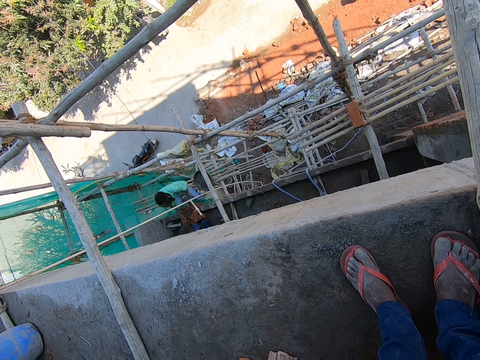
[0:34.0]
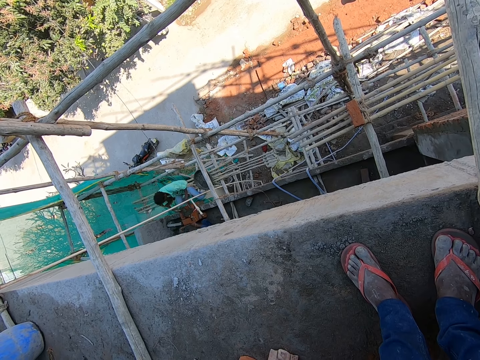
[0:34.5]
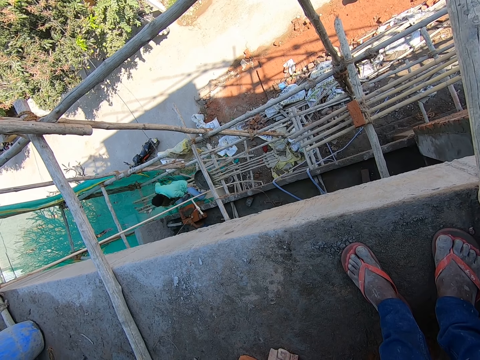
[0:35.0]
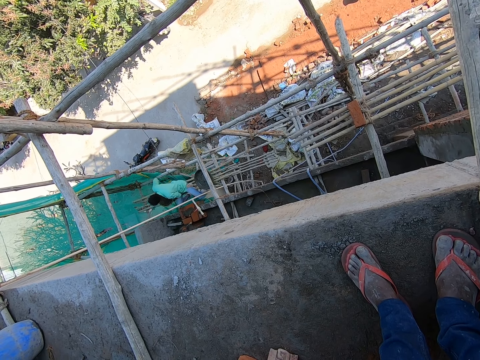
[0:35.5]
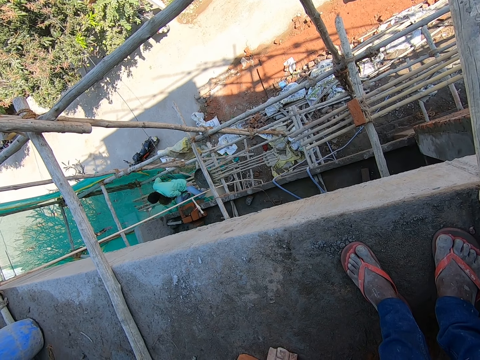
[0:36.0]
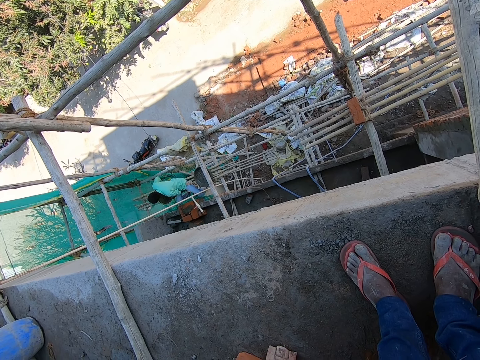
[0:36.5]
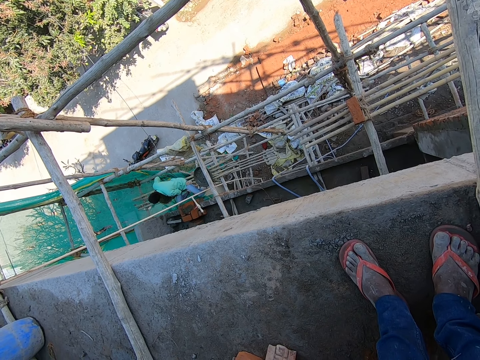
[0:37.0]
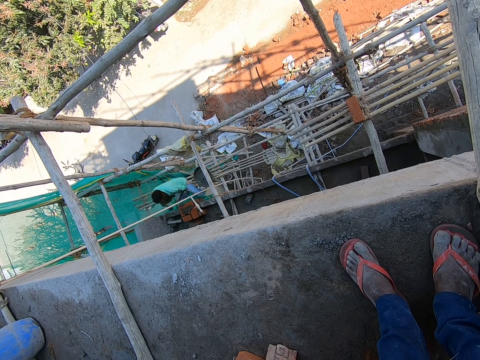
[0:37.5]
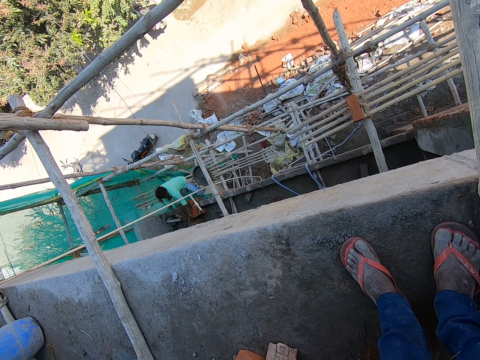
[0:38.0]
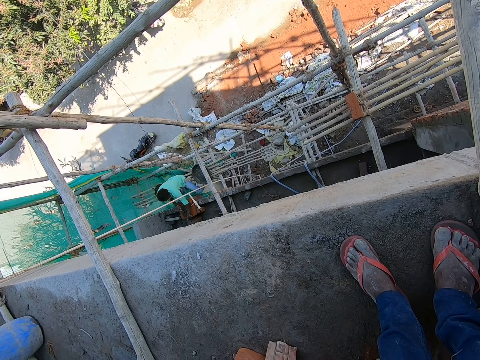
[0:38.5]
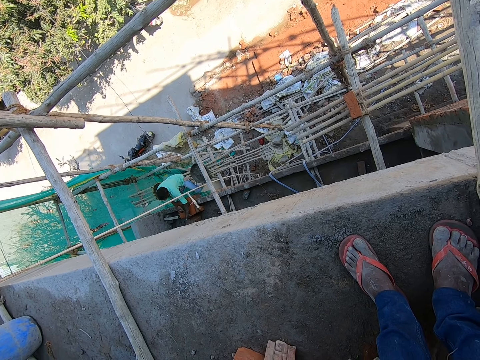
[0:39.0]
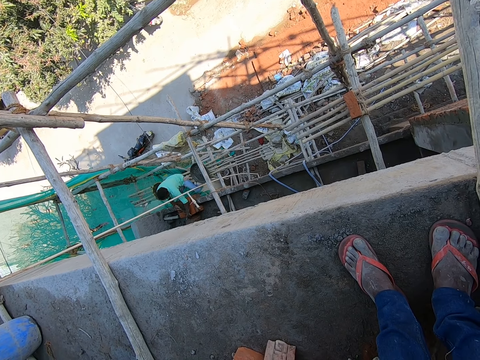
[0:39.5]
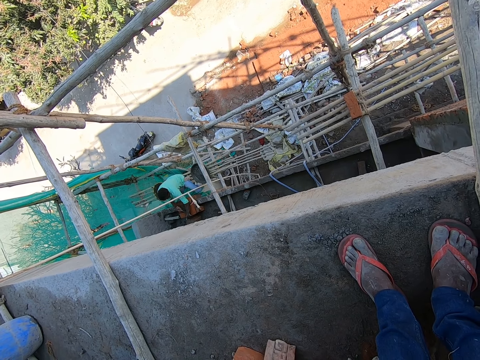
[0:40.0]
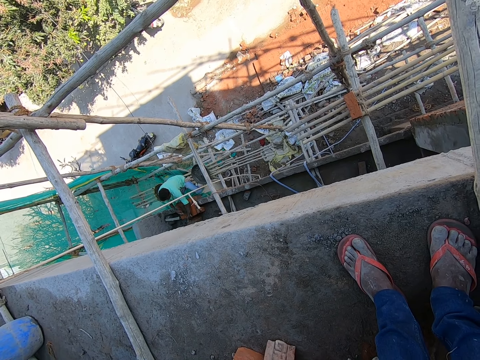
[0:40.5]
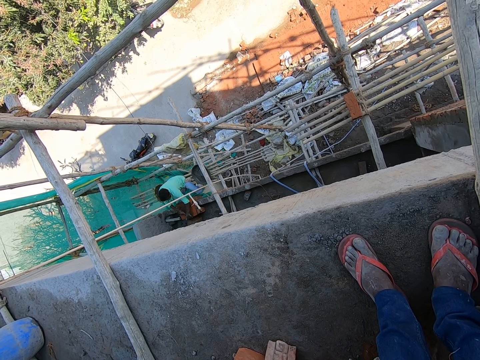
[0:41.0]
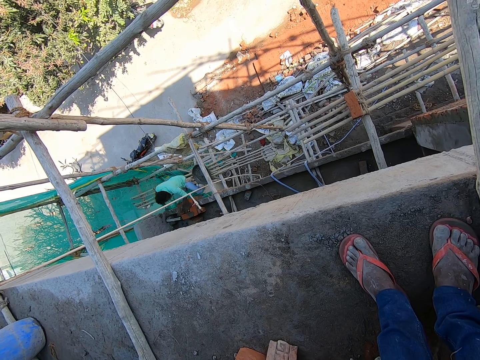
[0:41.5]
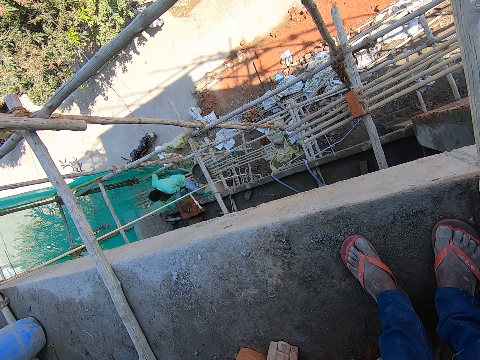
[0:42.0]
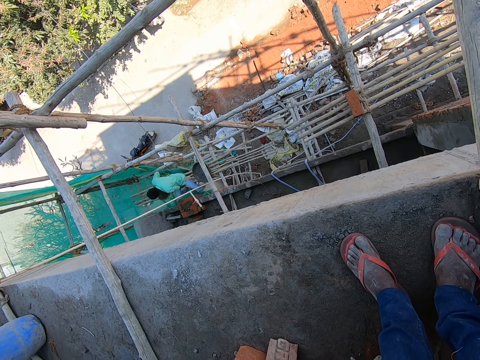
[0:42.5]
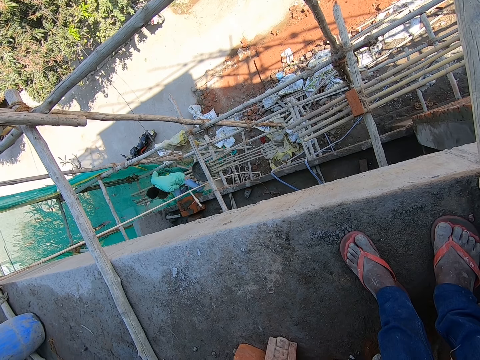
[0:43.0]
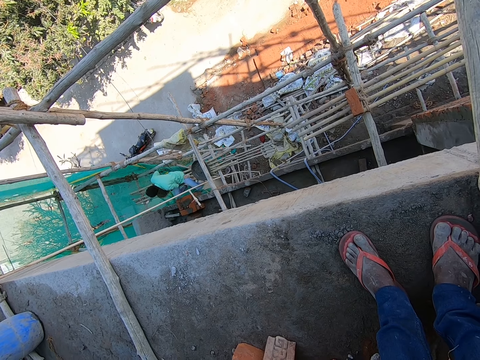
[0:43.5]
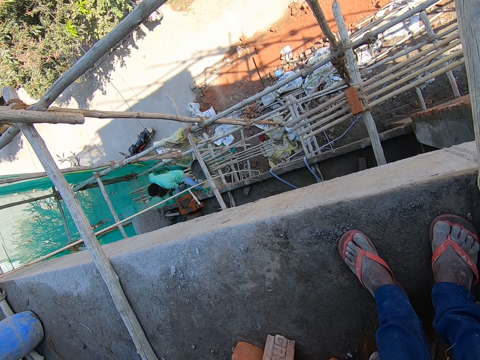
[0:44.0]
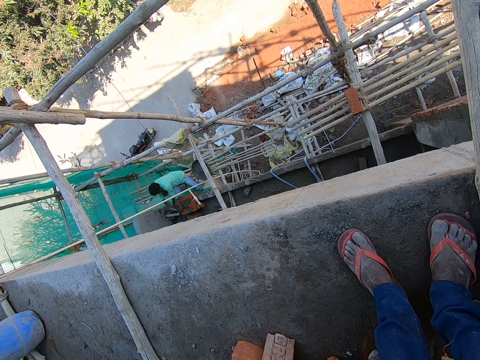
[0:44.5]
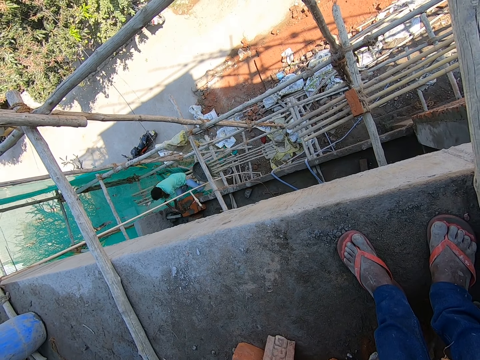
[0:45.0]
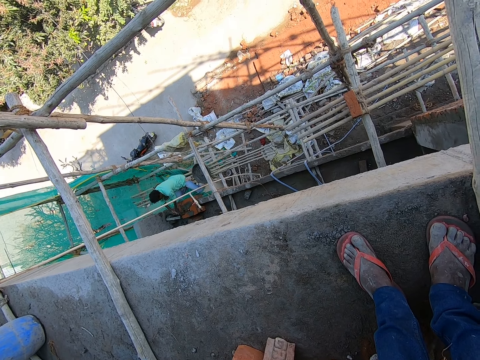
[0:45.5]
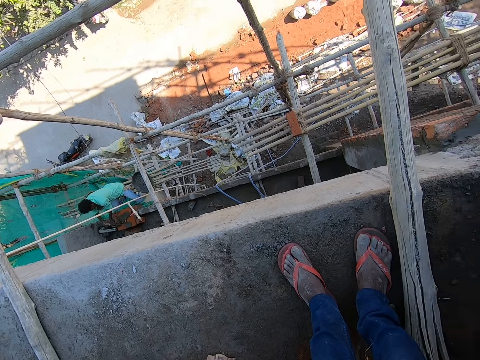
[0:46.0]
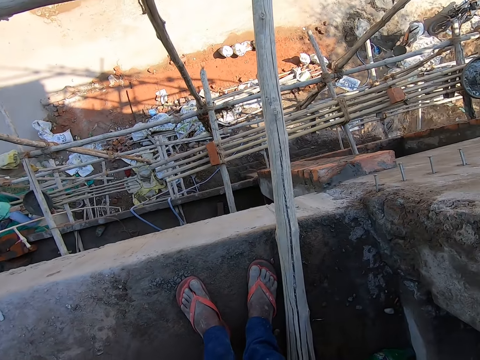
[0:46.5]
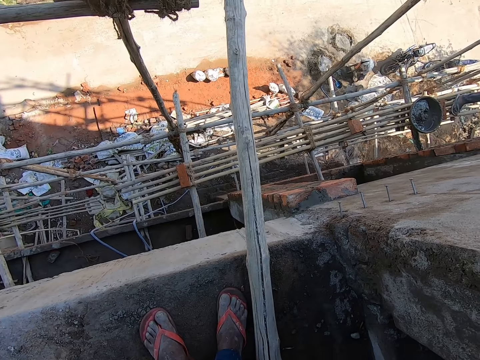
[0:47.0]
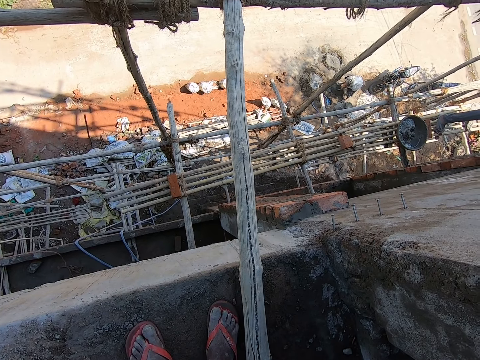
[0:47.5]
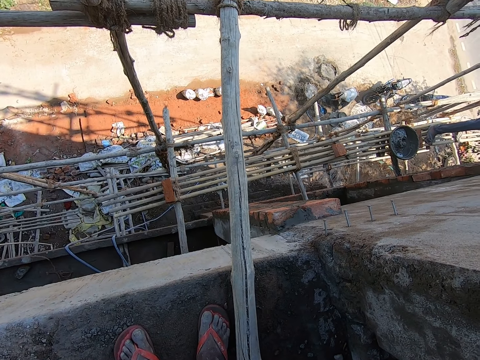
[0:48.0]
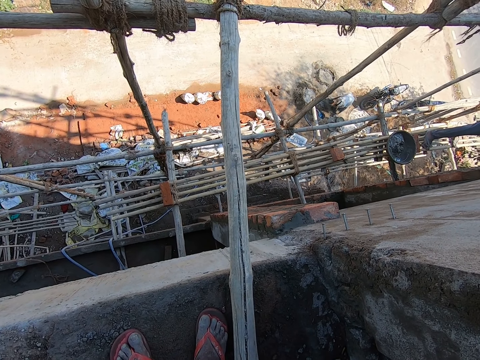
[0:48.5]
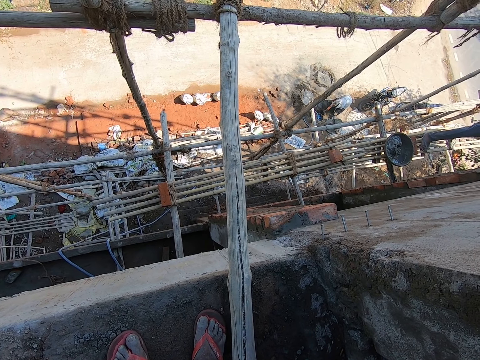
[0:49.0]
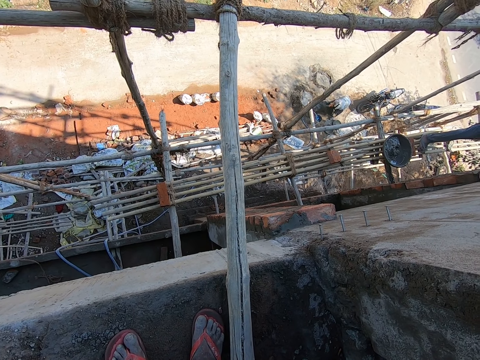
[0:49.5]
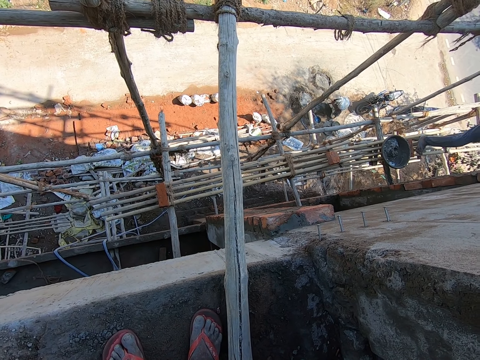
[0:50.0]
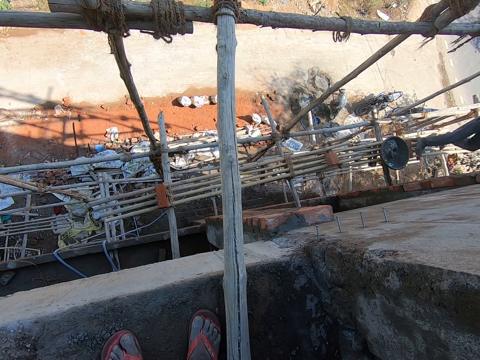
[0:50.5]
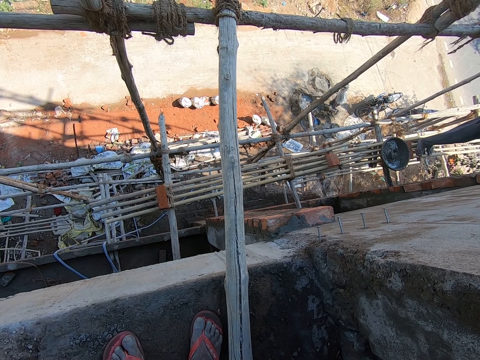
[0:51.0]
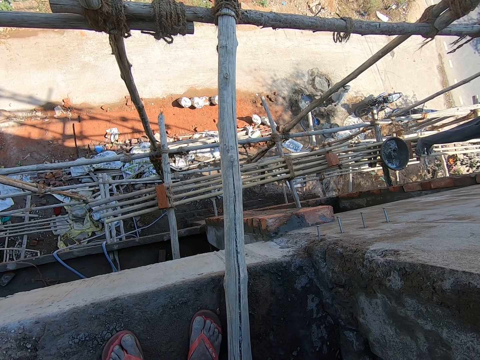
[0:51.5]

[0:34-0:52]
The man takes a plumb bob from the bricks with his hands. The camera wearer is looking at a person. The other man takes some cement from the head pan with the hand trowel in his right hand. He pours the cement on the bricks with the hand trowel in his right hand. He takes some cement from the head pan with the hand trowel in his right hand. He plasters the bricks with the hand trowel in his right hand. A woman gathers some cement on the floor with a hoe in her hand.

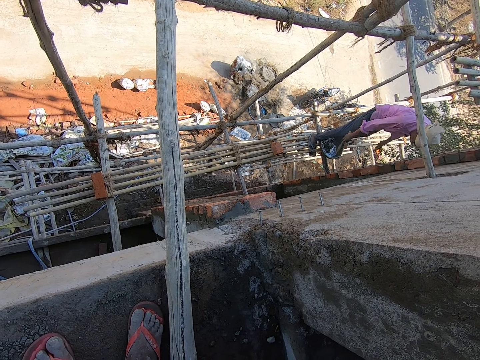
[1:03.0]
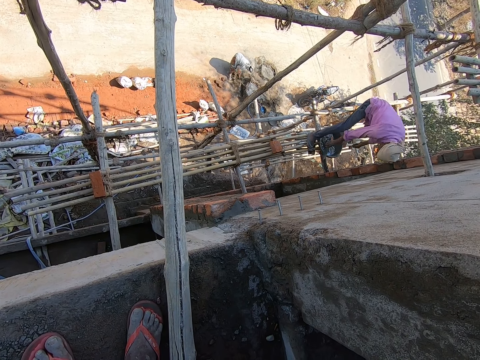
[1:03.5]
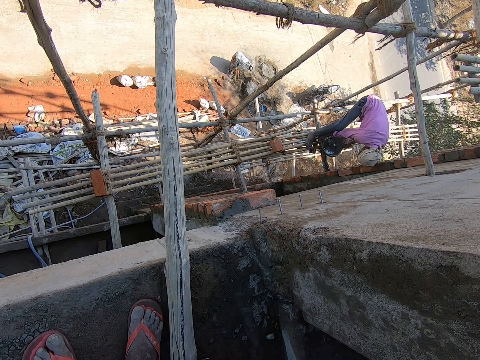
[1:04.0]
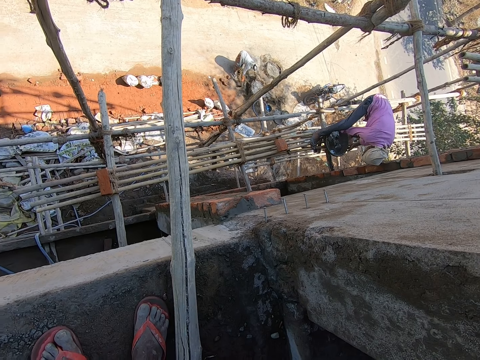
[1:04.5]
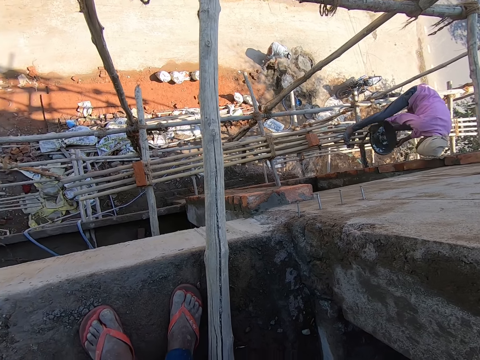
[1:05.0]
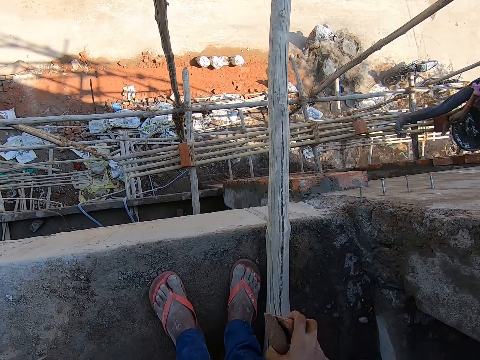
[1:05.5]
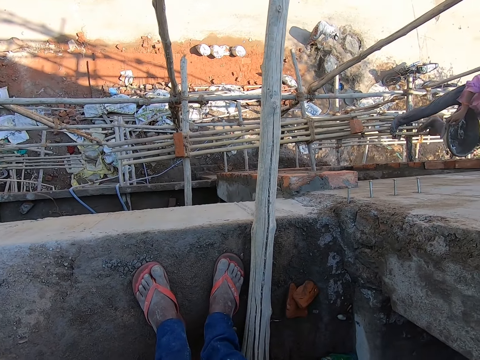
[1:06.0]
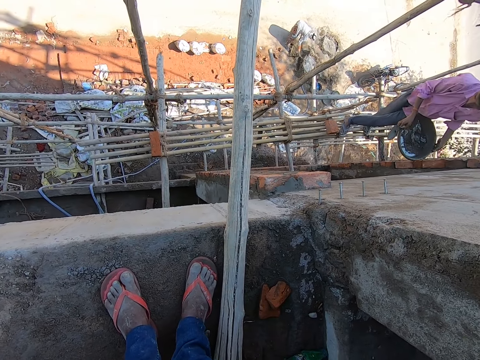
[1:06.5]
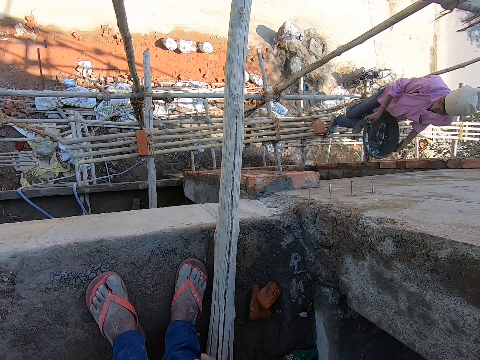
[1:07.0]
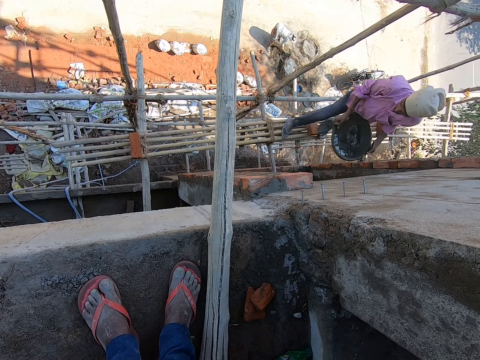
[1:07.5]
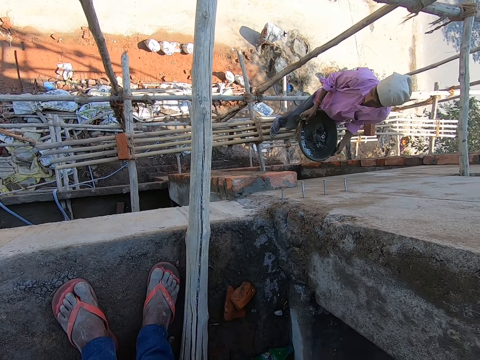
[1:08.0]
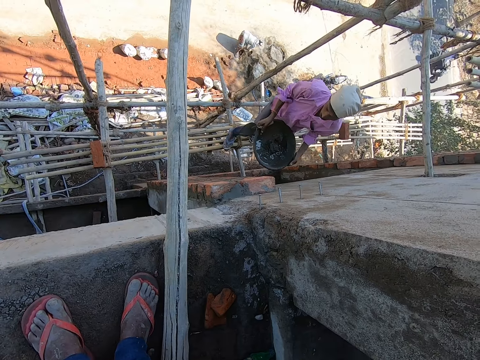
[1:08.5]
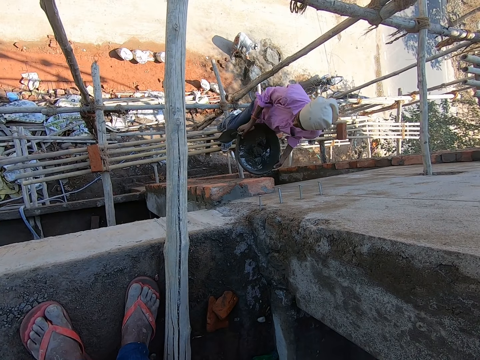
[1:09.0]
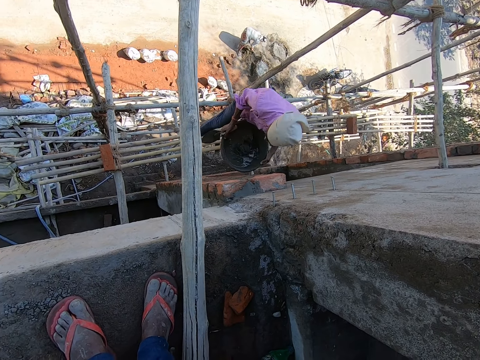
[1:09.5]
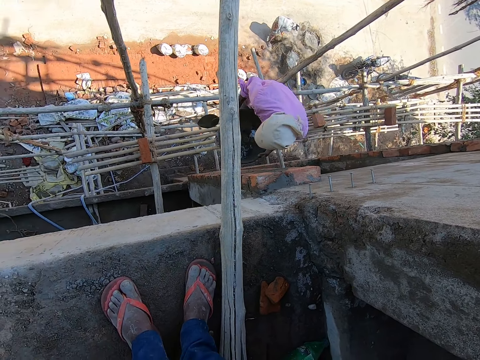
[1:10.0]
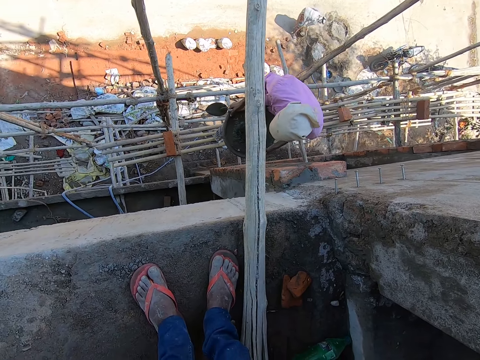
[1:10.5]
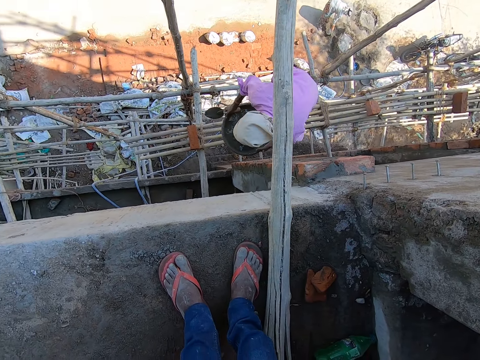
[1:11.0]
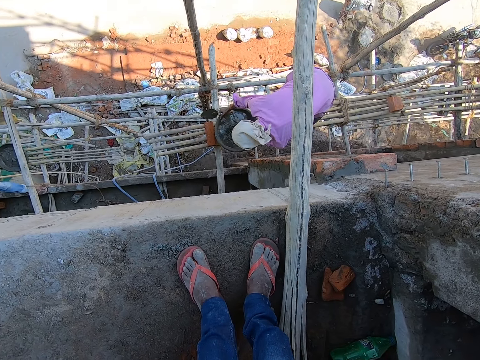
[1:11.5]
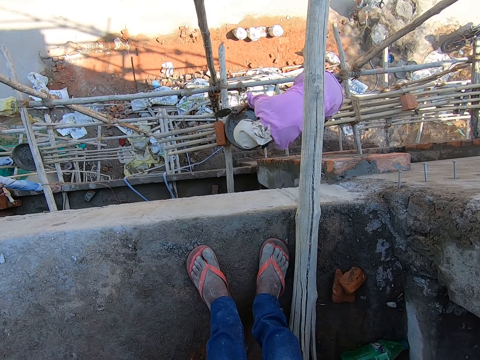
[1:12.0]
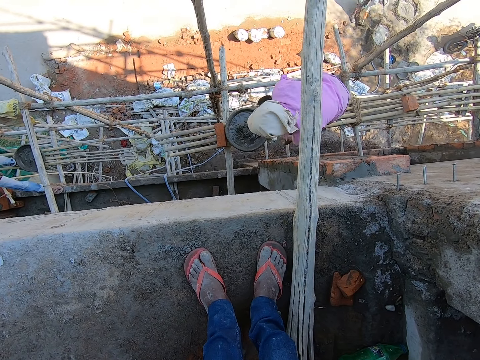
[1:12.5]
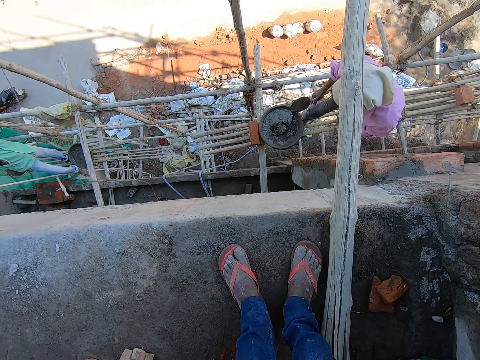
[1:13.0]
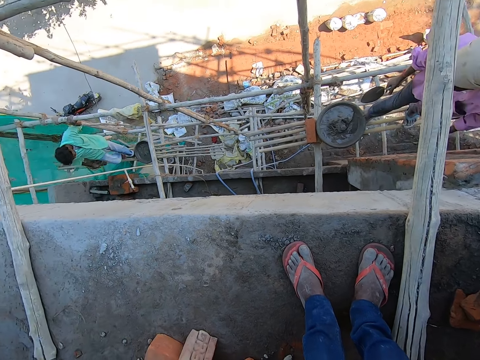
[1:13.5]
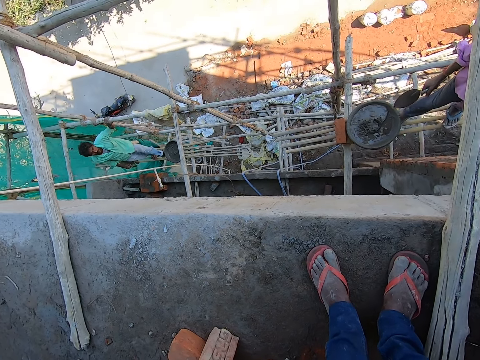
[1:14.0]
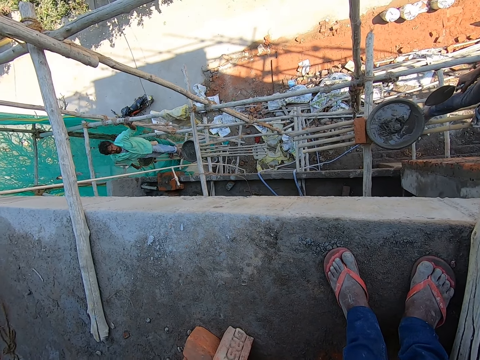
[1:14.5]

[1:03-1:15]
A man carries a head pan from a bamboo lift with both hands. He drops the head pan on the bamboo lift with both hands. The camera wearer is looking at a person. Another man converses with the first man.
